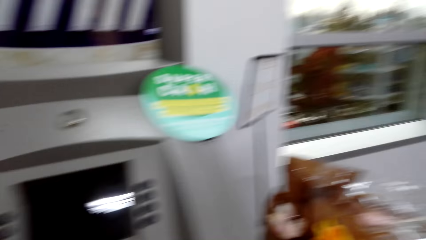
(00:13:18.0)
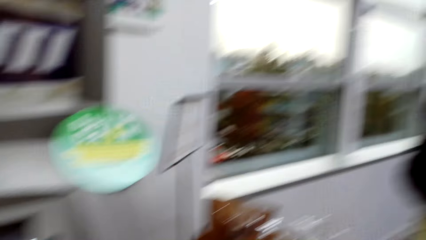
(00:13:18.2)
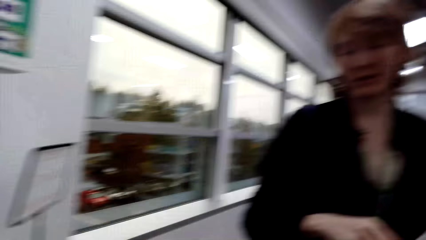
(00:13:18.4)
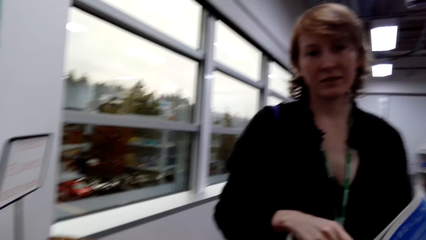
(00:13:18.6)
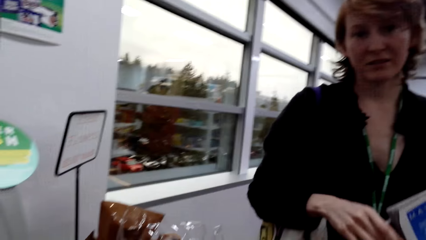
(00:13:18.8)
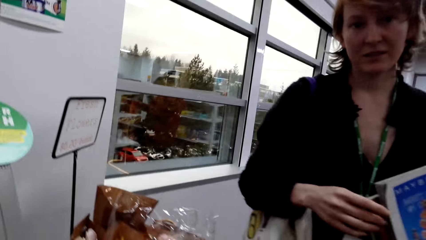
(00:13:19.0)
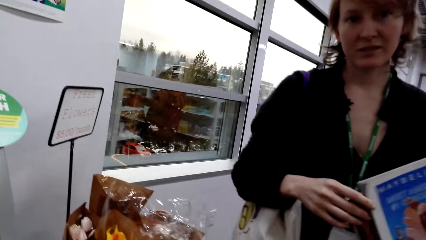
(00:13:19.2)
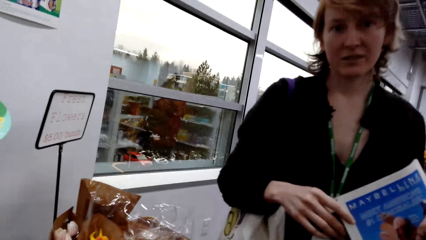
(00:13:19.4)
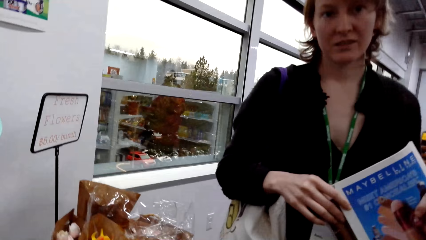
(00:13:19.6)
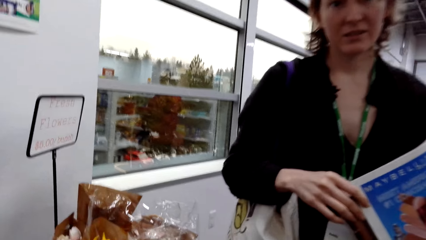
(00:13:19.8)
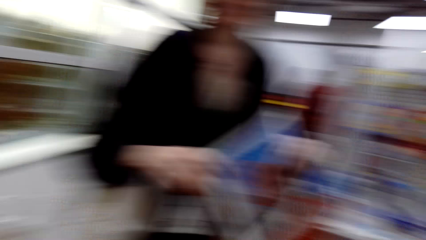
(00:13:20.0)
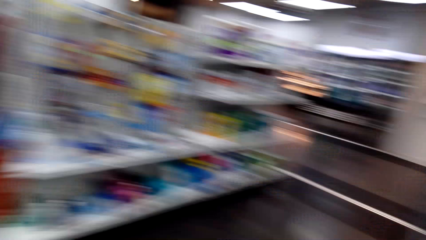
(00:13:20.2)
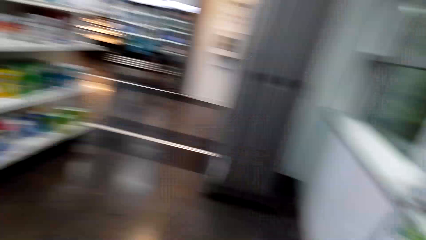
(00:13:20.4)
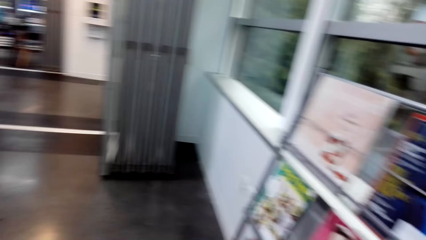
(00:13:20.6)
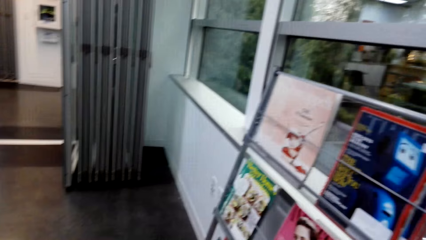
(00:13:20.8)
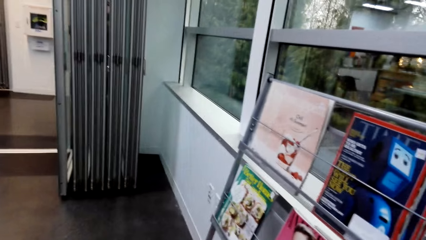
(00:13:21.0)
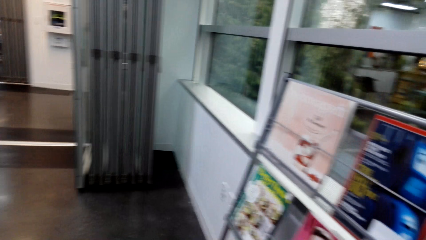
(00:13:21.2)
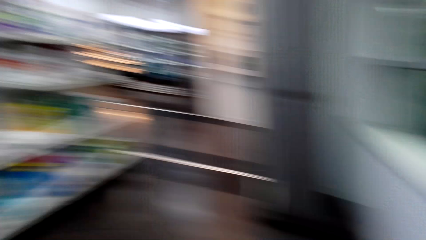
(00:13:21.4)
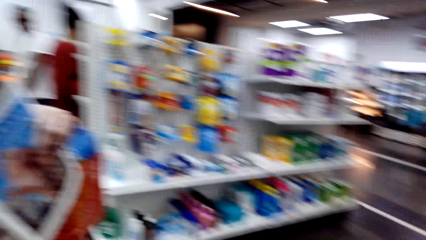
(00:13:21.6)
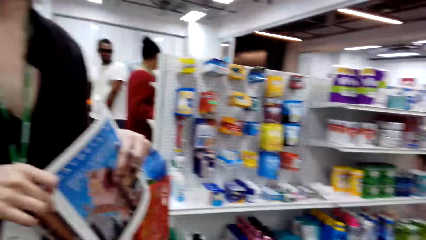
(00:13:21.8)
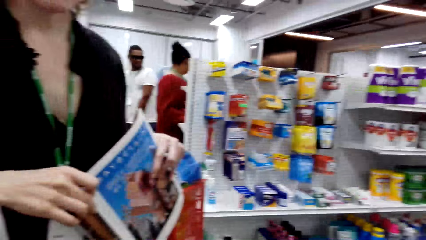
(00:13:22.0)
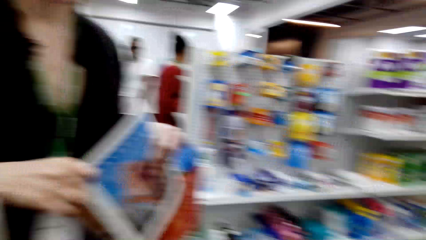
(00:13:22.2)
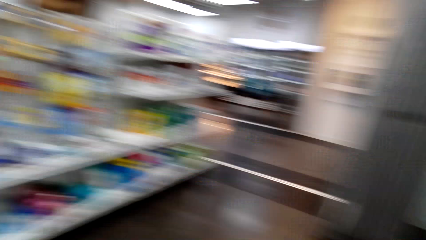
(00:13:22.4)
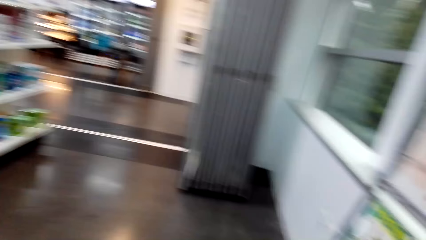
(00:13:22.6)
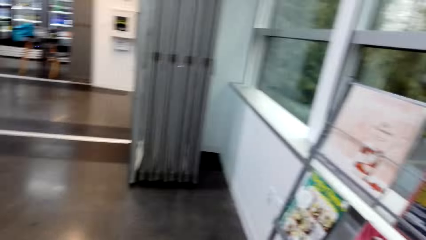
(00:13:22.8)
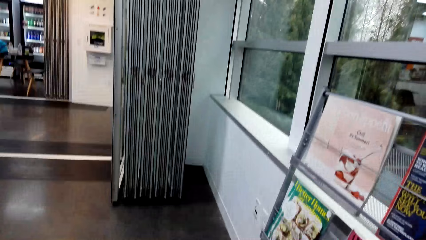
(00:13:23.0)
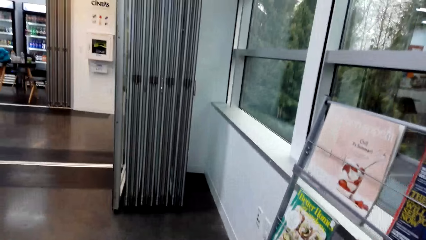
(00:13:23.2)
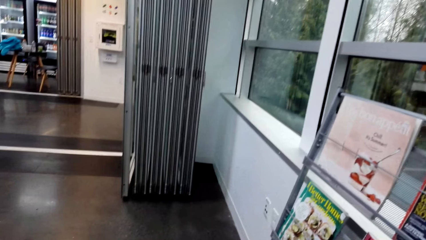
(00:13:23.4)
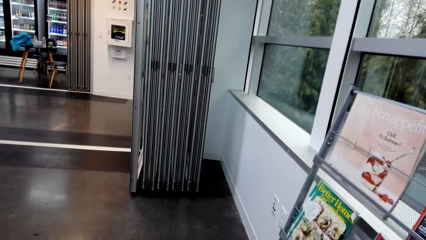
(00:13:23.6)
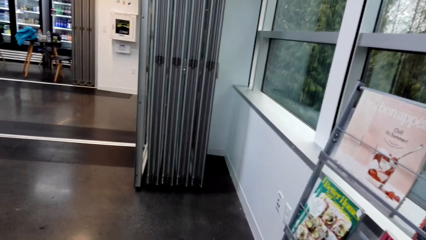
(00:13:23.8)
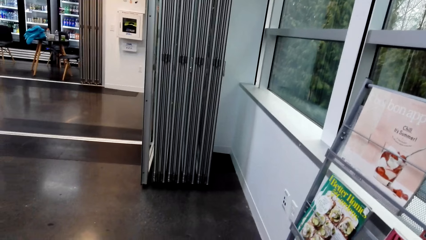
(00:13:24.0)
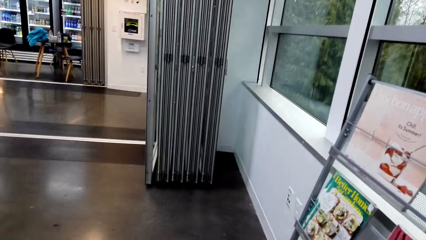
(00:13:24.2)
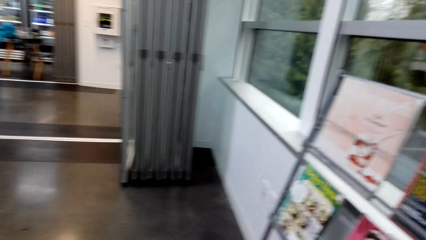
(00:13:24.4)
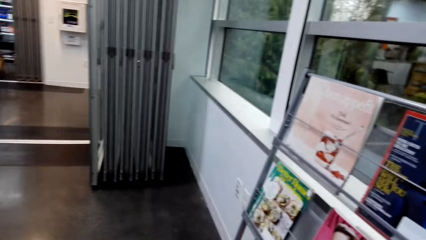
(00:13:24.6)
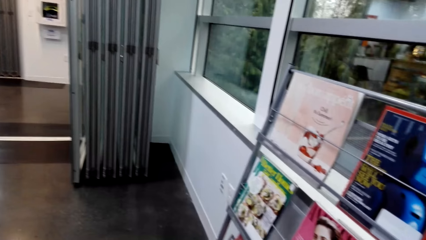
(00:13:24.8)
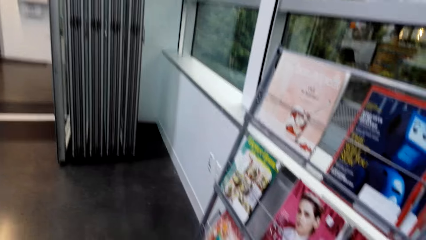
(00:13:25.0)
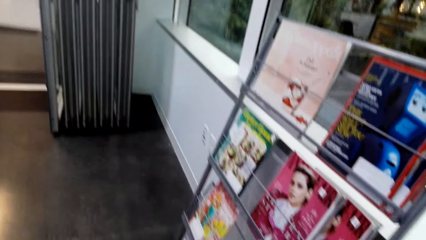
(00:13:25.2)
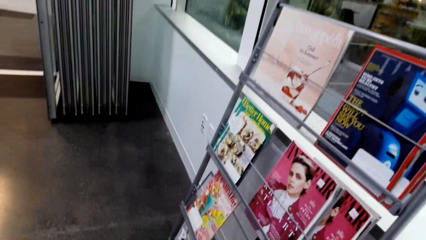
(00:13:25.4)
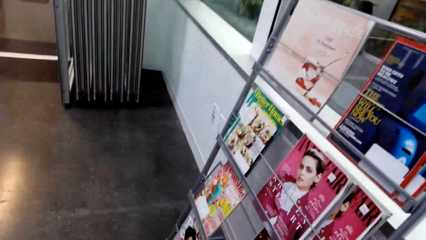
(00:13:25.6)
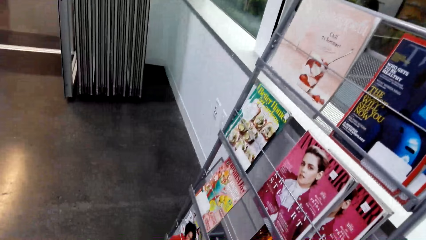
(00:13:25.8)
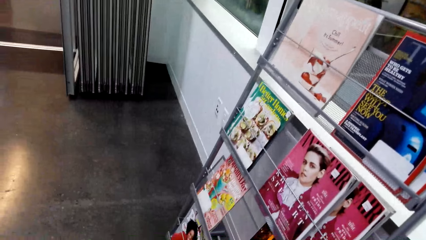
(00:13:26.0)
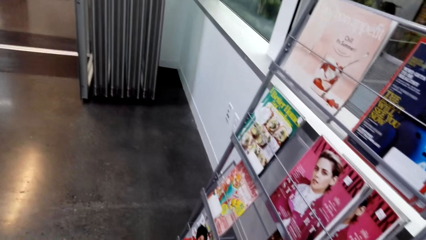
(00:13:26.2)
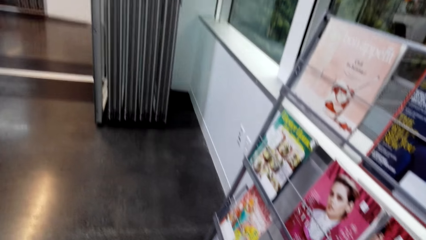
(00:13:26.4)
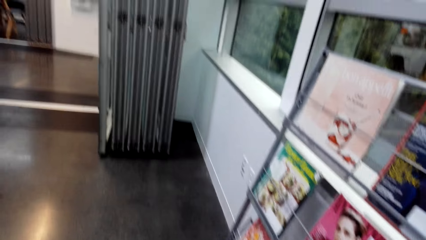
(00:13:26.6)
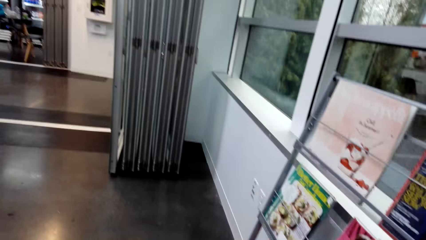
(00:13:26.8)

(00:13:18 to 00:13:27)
The camera wearer walks to the ATM machine. They look at the woman. They interact with the woman. They look around.

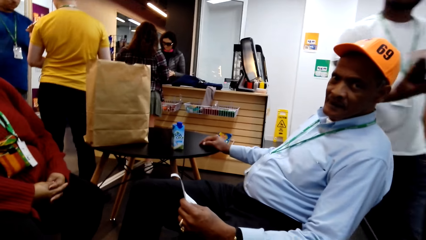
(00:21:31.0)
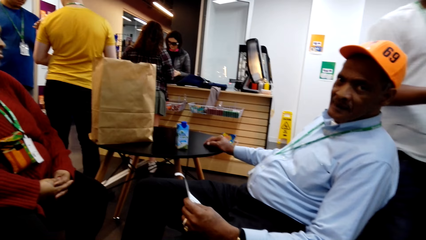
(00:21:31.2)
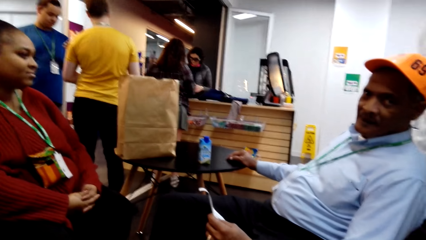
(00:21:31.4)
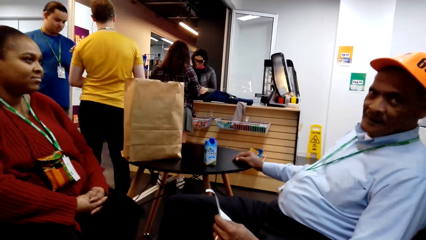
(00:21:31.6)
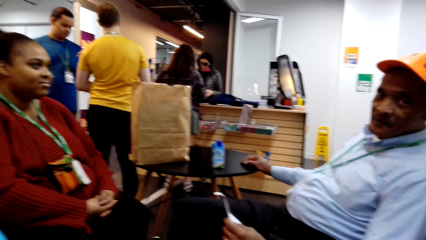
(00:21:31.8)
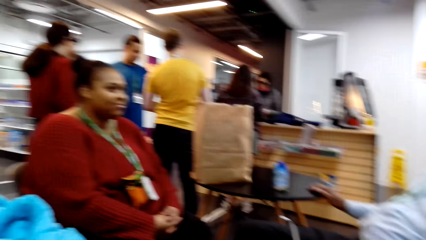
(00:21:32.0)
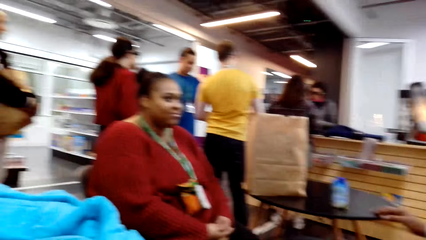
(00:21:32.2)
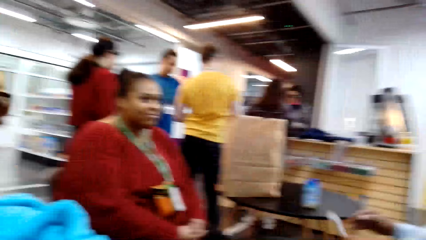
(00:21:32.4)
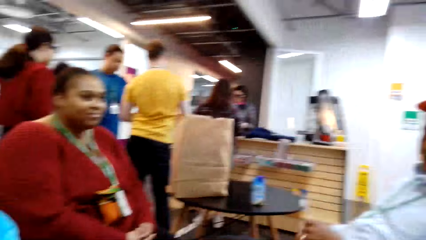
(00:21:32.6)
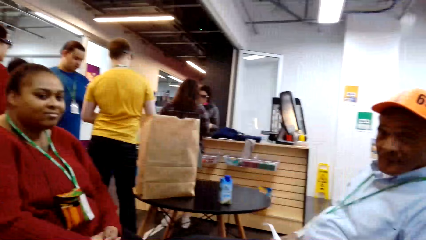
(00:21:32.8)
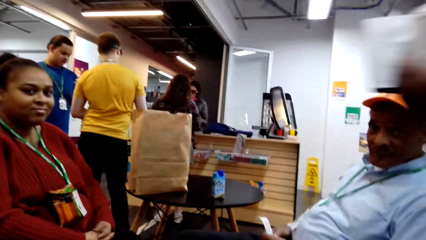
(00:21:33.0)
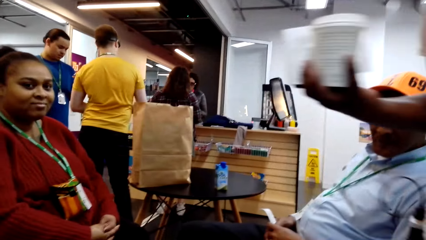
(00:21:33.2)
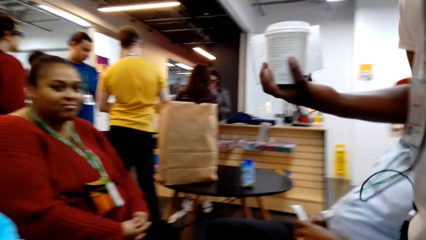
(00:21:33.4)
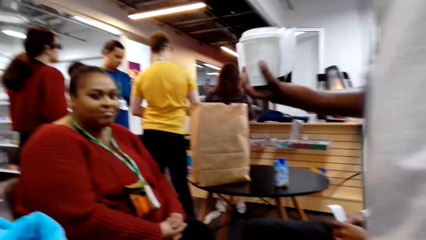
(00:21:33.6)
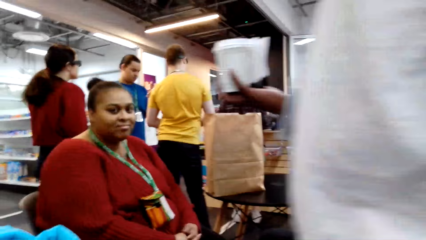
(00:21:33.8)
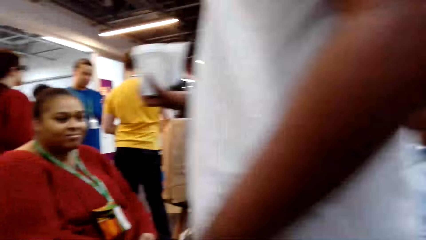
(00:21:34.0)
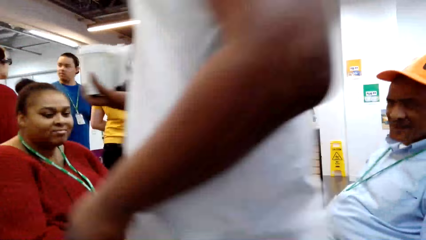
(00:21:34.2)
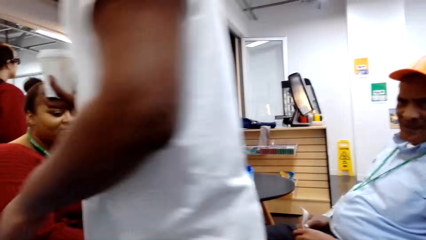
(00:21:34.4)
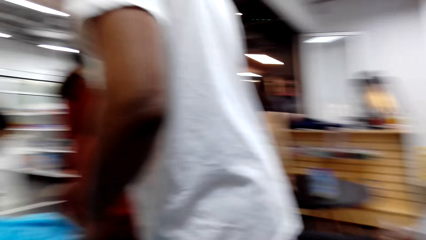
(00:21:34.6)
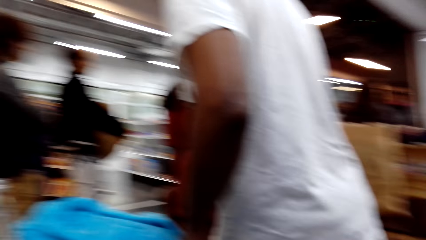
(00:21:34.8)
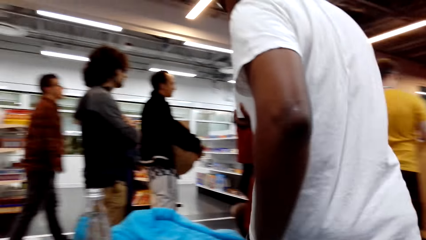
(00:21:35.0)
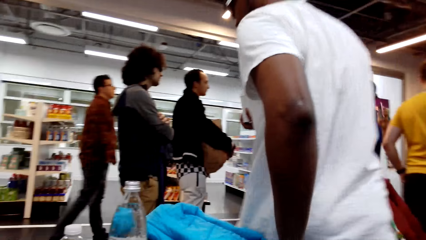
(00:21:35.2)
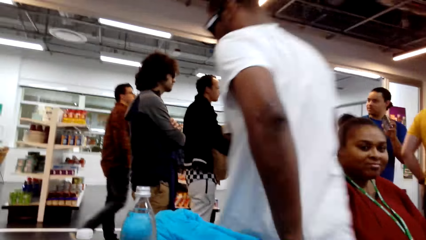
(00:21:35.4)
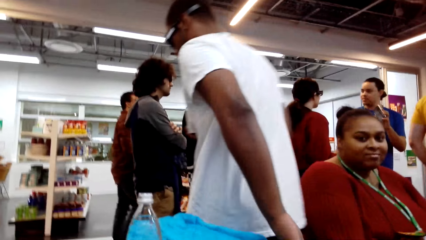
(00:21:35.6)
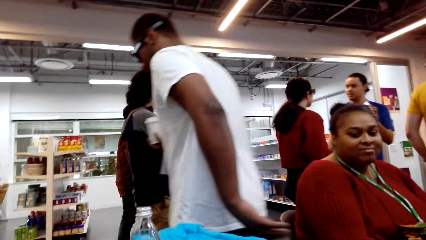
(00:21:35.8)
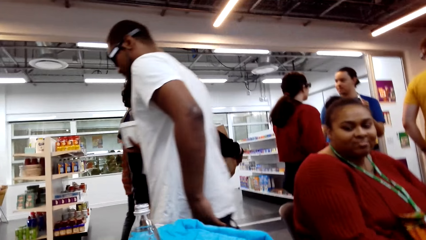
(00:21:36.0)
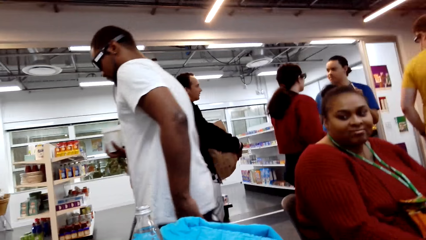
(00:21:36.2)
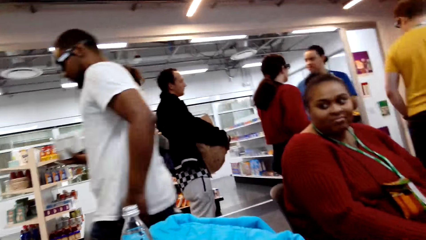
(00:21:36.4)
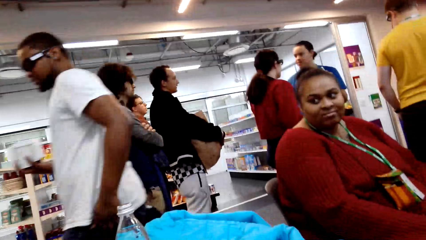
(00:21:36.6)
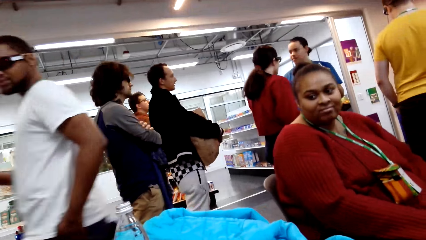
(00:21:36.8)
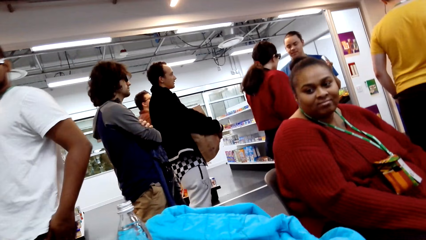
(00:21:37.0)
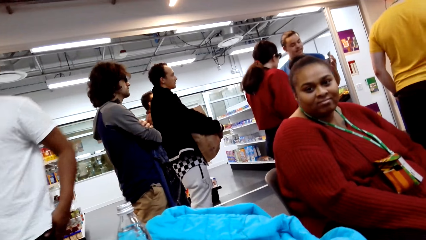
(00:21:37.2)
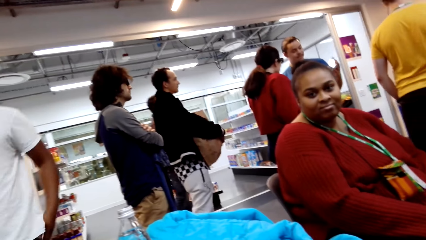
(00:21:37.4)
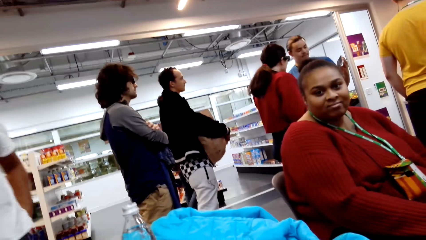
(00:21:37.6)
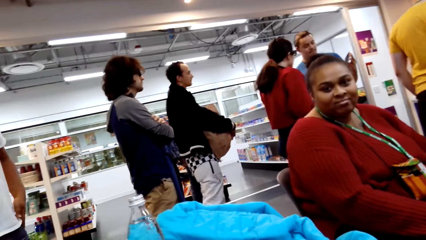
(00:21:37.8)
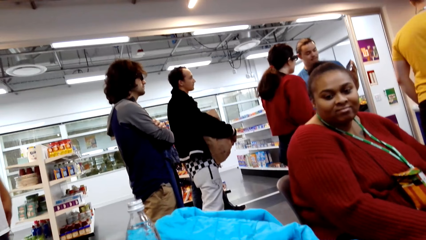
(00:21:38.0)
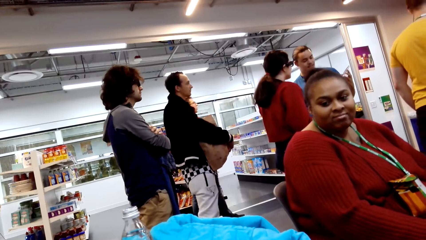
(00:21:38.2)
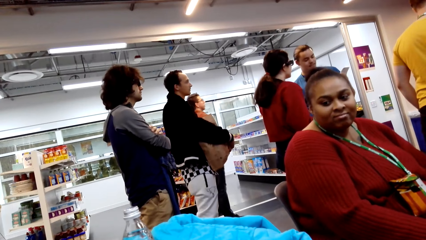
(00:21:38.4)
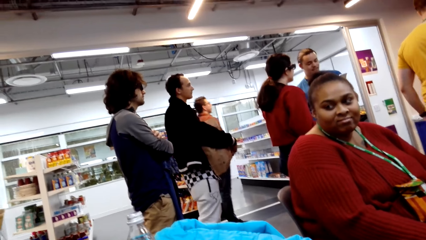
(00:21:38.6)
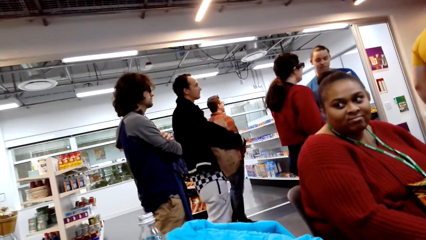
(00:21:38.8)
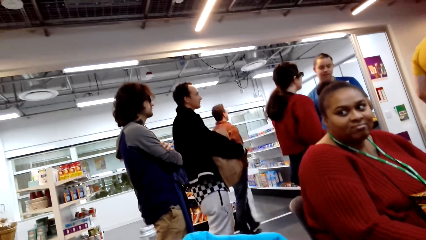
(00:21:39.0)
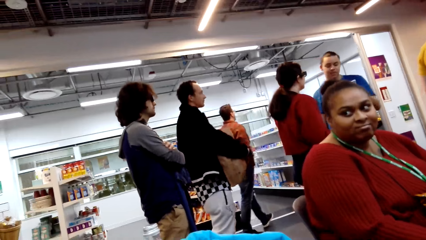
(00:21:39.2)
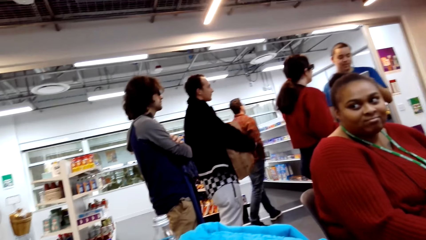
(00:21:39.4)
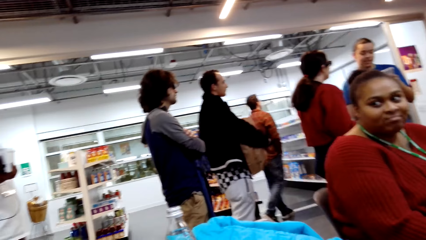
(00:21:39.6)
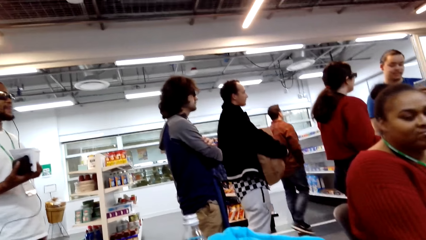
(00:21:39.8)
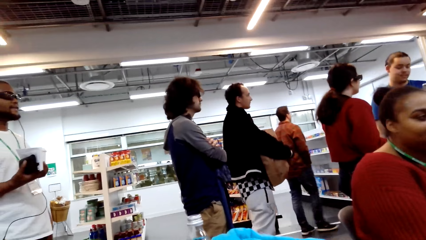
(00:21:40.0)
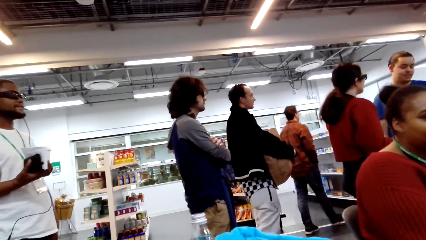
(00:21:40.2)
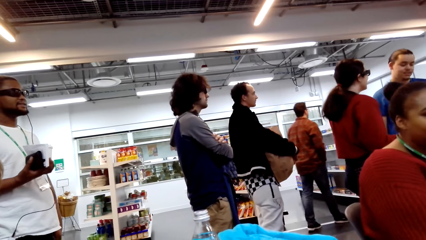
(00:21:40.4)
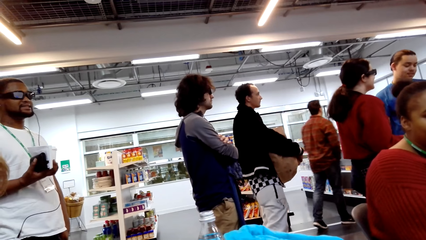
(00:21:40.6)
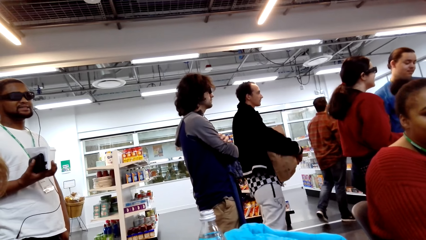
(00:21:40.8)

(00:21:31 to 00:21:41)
A man is with the camera wearer. The man moves around. The camera wearer looks around.
